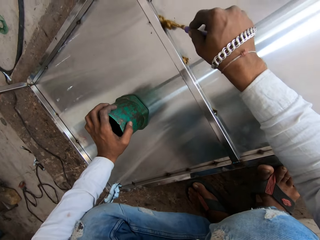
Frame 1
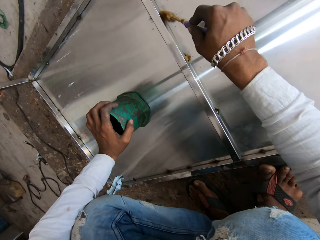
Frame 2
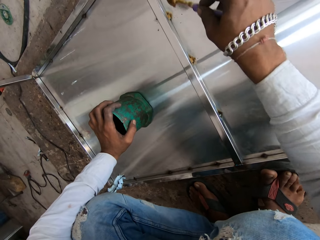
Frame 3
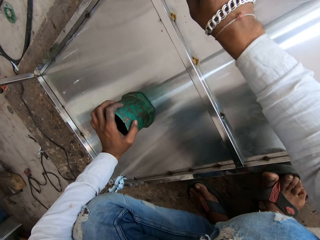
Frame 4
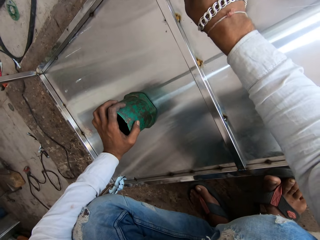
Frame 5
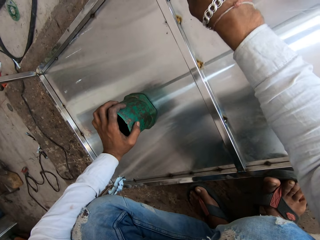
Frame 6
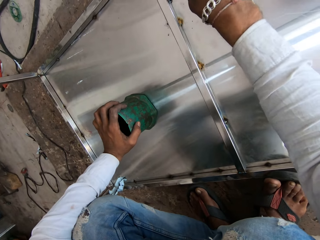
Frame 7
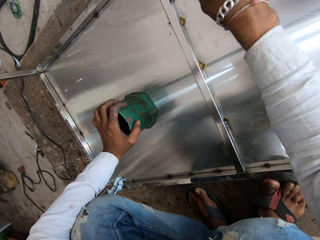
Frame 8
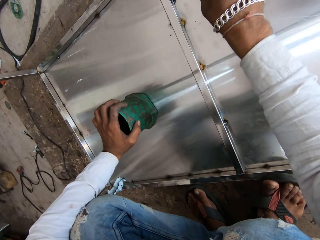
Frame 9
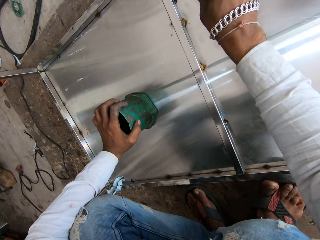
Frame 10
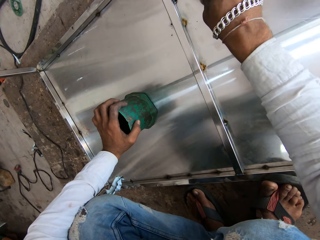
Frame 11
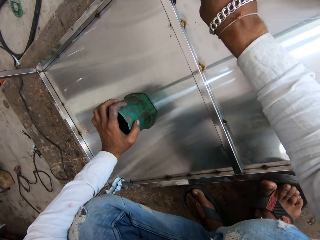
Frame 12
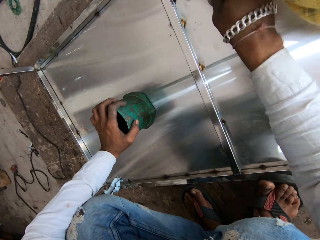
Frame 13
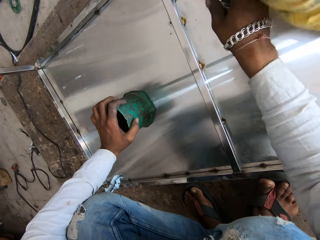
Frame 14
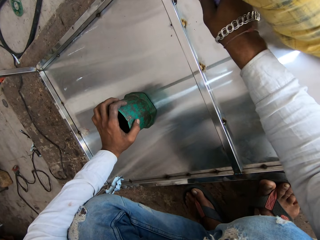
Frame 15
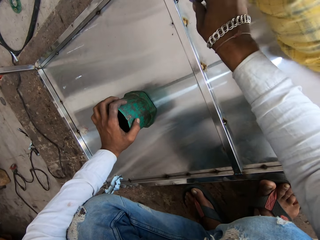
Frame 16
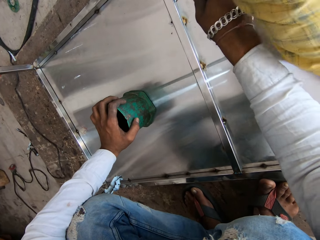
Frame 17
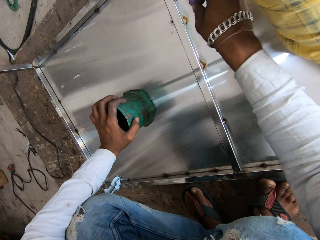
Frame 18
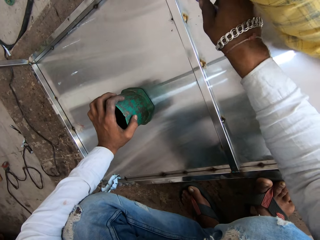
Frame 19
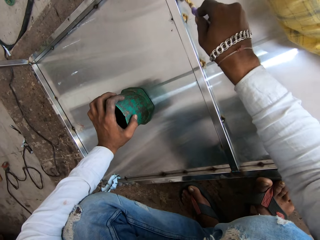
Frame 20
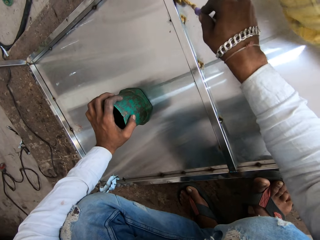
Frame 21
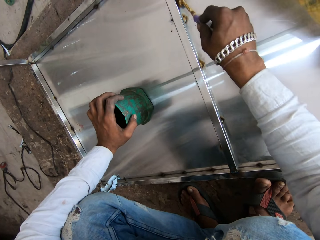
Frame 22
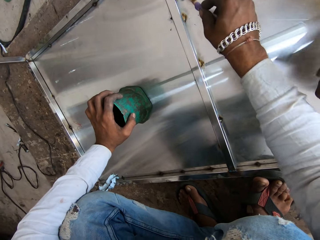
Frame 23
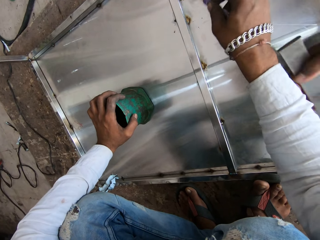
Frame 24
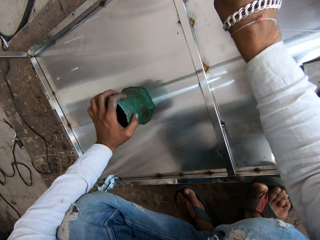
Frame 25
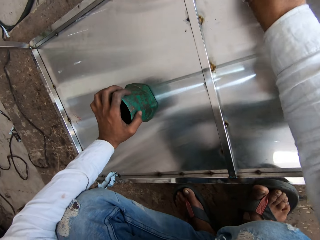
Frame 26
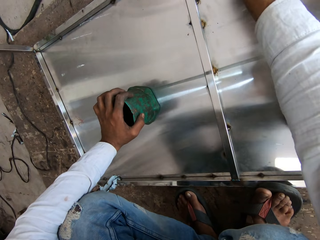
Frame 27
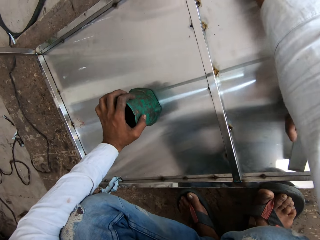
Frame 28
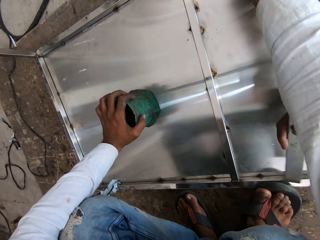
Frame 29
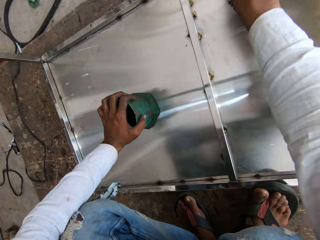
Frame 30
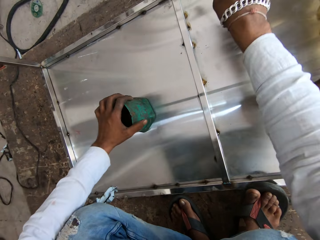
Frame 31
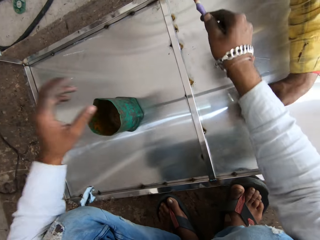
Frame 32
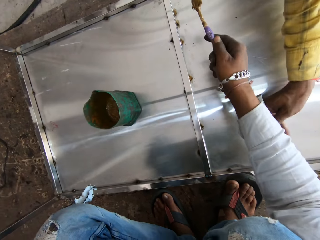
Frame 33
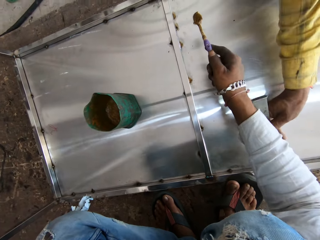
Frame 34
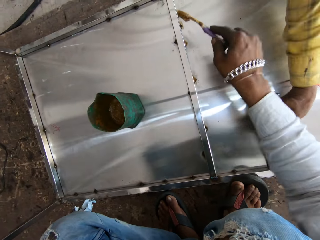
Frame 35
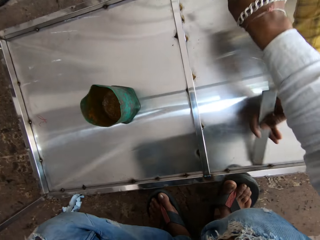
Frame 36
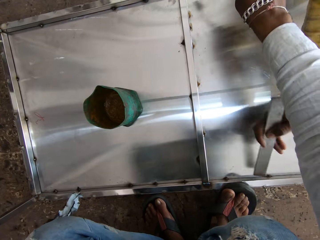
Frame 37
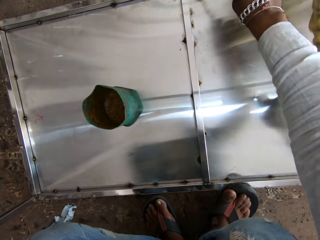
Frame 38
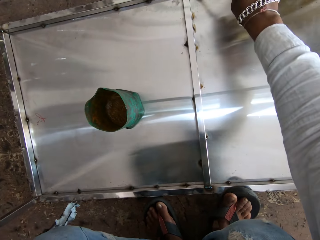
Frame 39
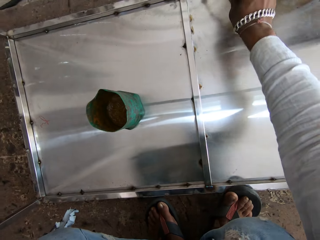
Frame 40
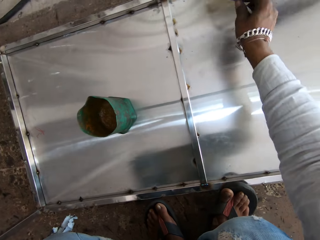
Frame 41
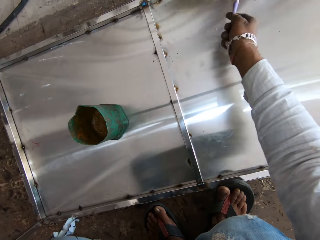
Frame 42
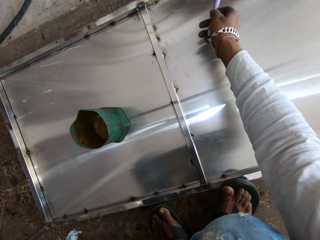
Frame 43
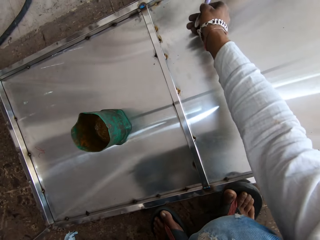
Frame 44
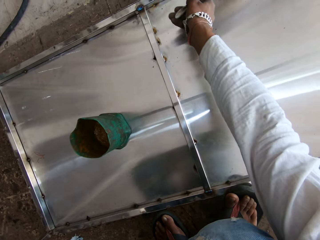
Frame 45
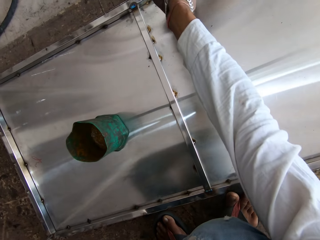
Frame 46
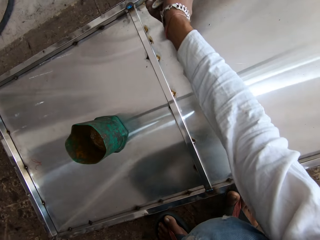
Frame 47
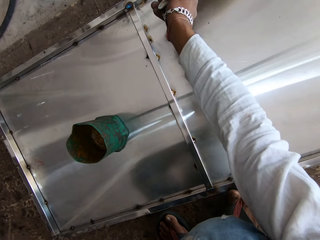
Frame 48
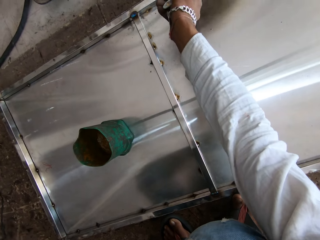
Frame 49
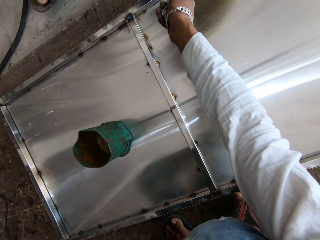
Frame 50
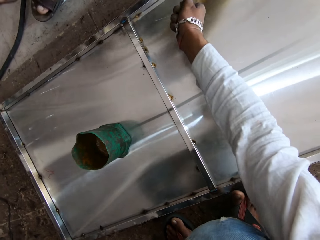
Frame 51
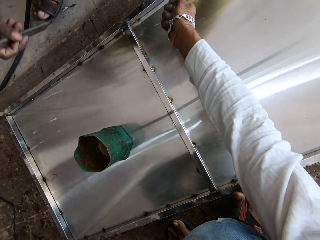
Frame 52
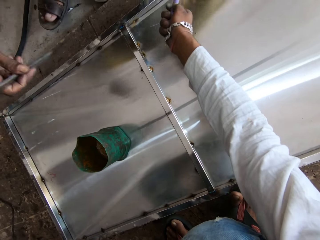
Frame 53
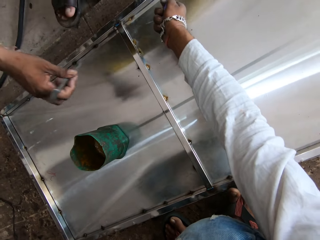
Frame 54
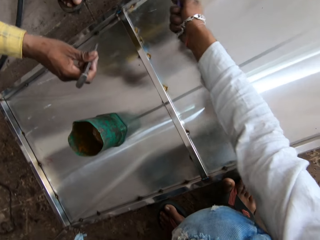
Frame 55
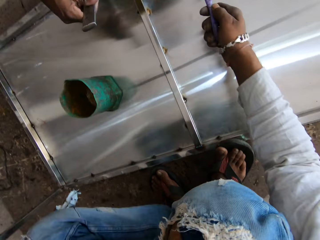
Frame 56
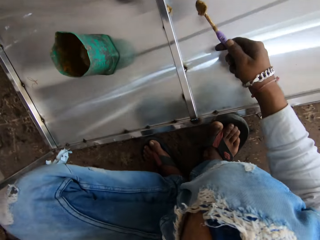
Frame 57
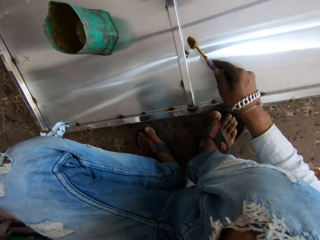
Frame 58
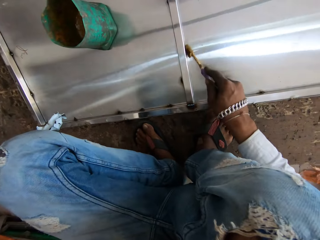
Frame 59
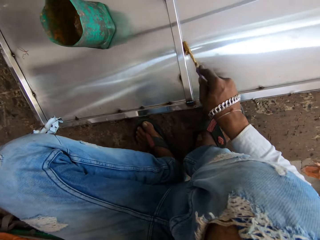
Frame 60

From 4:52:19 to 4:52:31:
The camera wearer raises his hand. He applies the glue on the table joints.

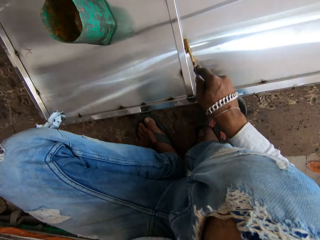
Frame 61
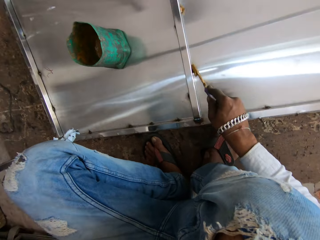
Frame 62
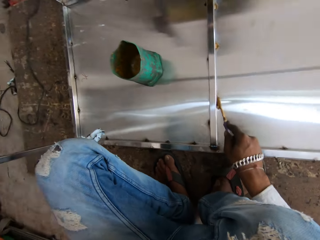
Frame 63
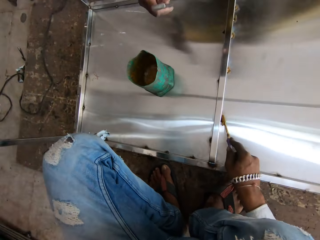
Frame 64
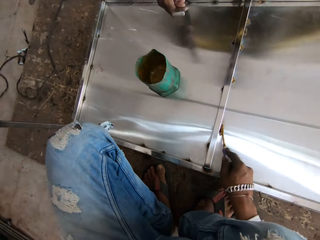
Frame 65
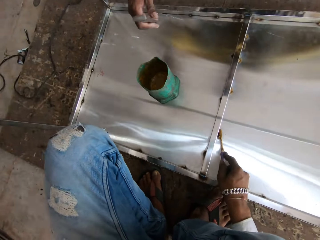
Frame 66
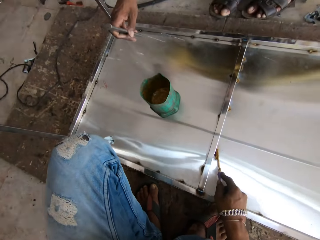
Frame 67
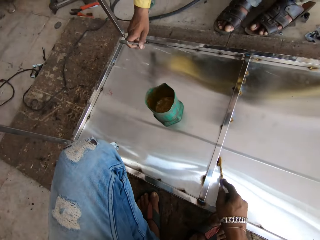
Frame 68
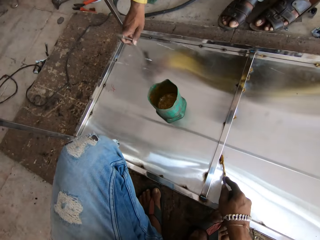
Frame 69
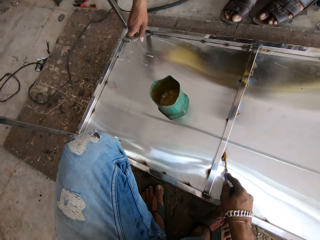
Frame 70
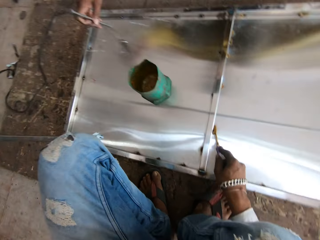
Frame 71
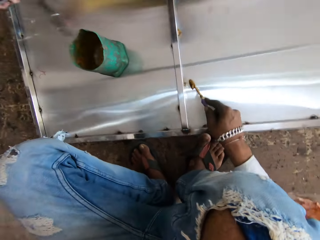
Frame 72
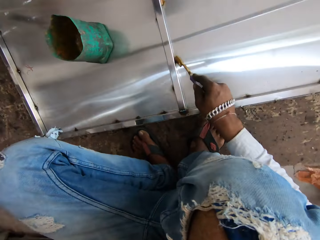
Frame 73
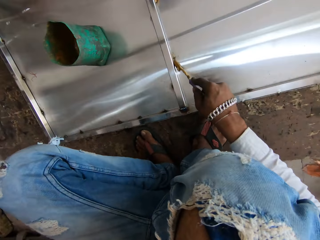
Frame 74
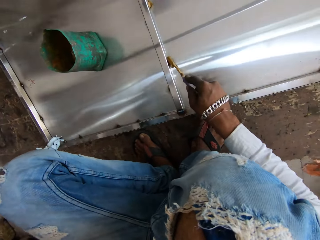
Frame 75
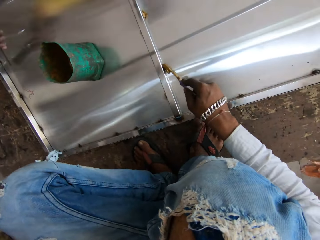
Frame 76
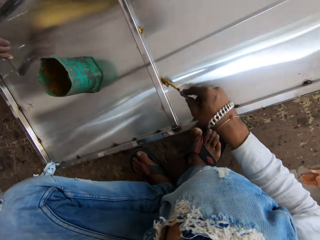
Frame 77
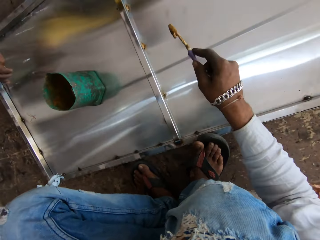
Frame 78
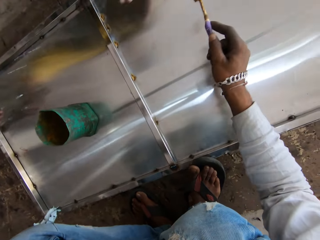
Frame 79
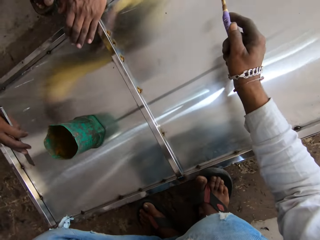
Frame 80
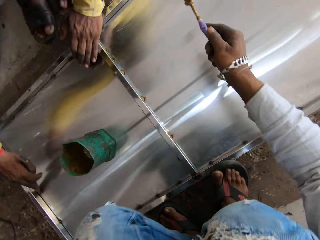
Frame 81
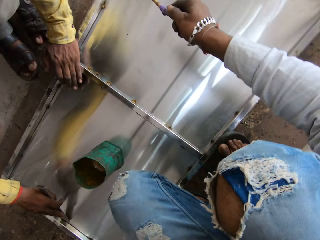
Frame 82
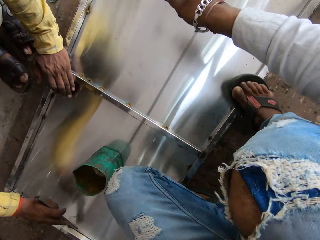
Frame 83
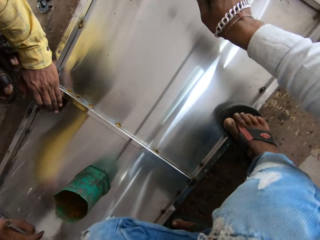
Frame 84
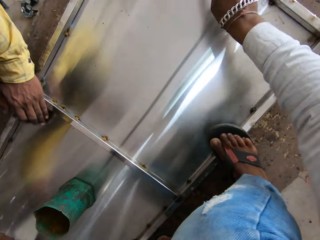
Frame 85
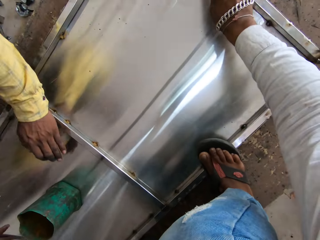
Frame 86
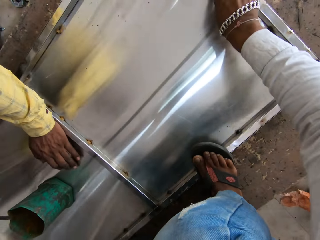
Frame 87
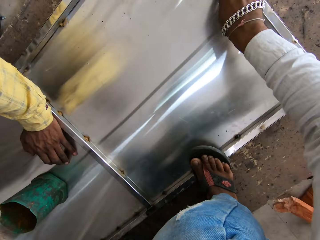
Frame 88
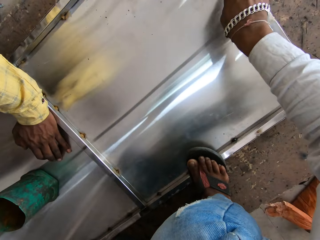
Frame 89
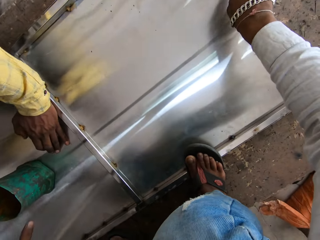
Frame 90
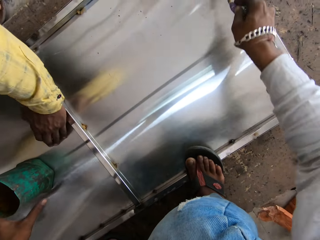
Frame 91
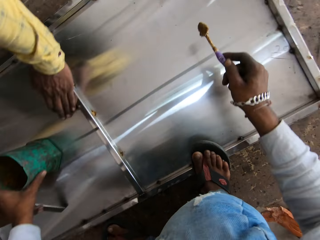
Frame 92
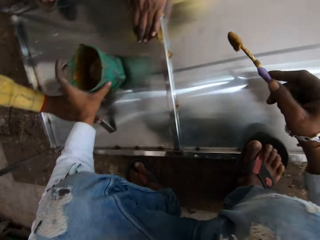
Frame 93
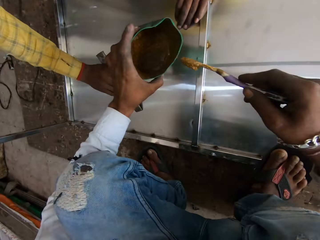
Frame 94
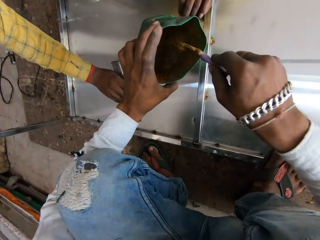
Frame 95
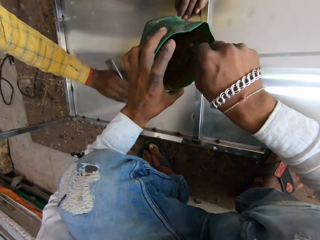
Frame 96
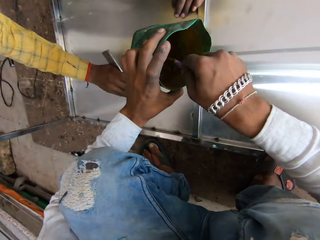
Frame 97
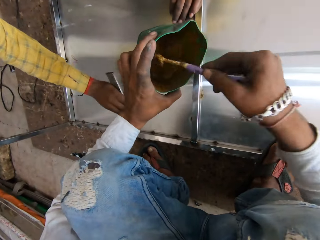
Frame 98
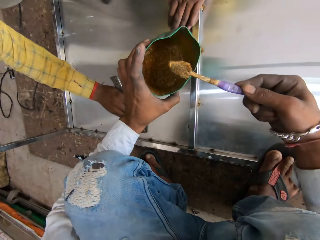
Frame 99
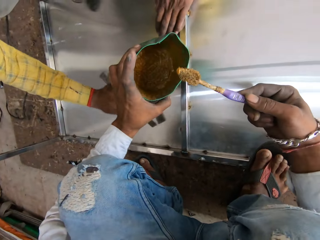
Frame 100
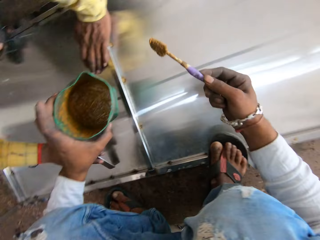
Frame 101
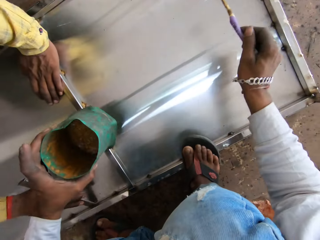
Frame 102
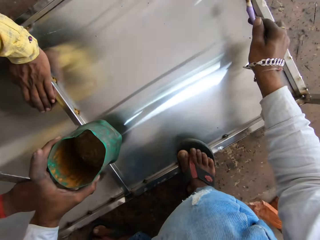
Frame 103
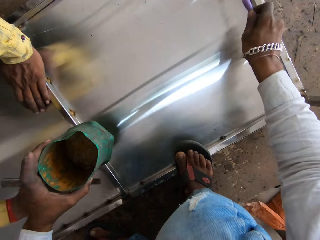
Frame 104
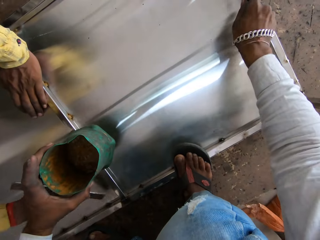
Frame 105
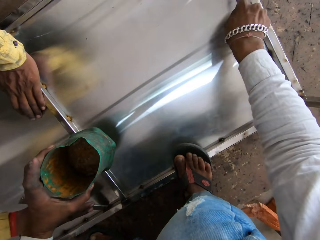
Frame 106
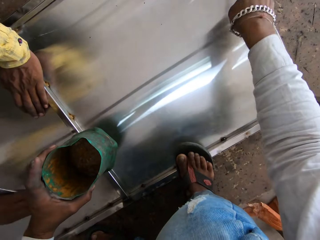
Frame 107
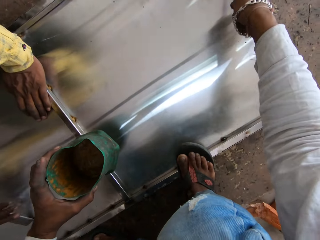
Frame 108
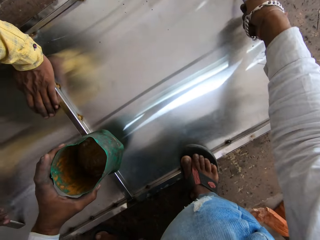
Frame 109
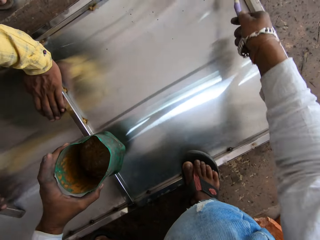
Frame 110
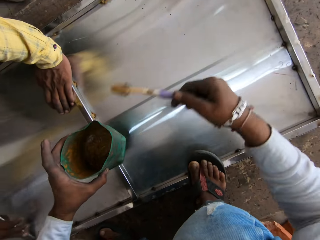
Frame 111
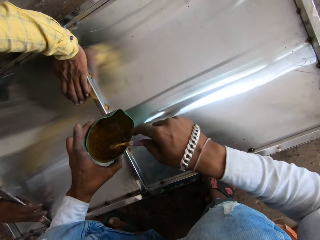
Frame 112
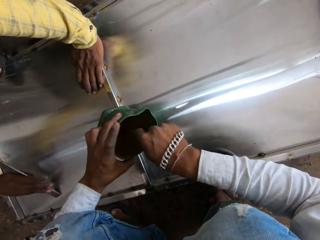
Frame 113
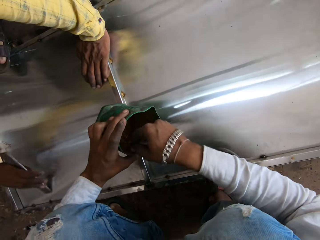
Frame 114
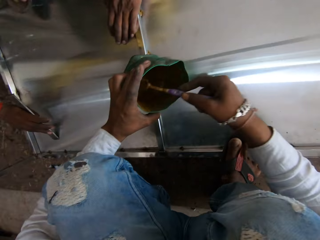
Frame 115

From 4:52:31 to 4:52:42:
The camera wearer picks up the container on the table. They scoop some glue or grease oil from the container using a toothbrush. They apply the glue on the table joints. They scoop some glue using a toothbrush.
